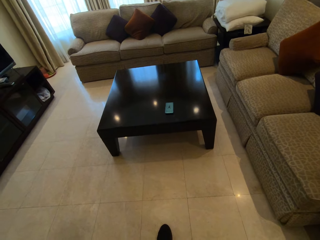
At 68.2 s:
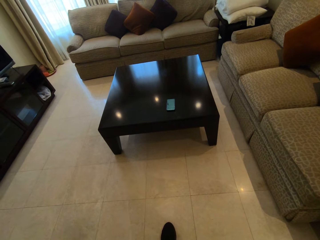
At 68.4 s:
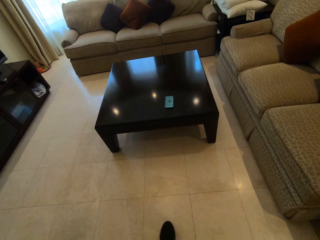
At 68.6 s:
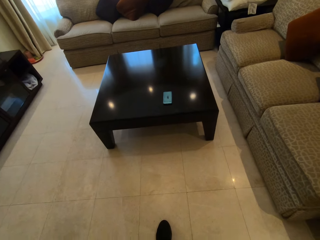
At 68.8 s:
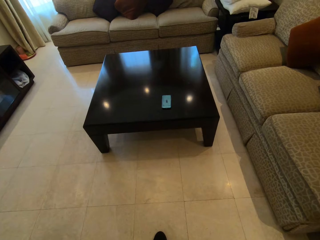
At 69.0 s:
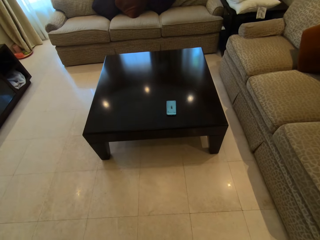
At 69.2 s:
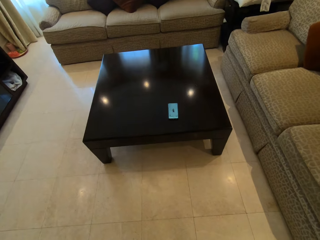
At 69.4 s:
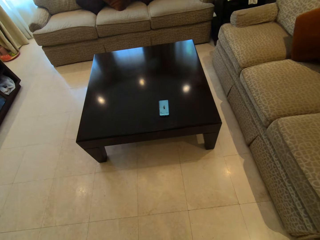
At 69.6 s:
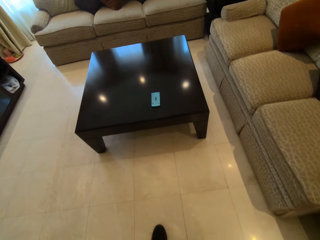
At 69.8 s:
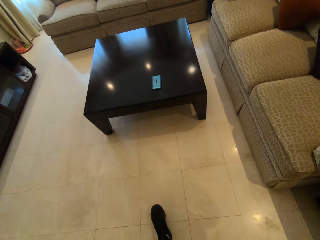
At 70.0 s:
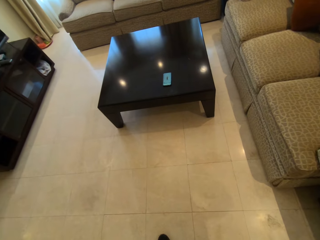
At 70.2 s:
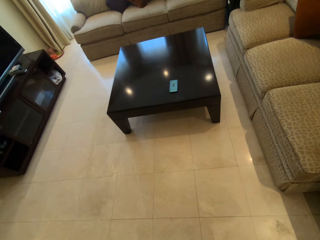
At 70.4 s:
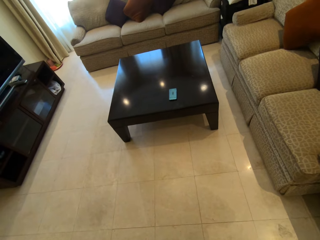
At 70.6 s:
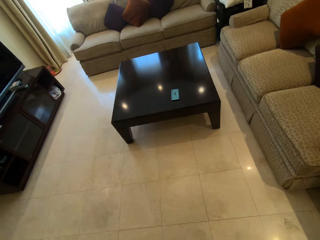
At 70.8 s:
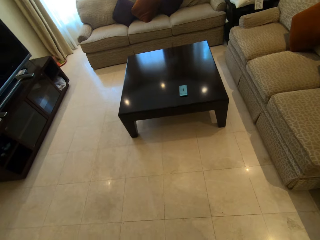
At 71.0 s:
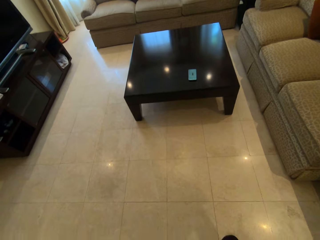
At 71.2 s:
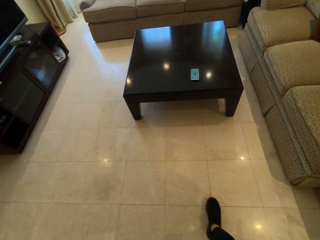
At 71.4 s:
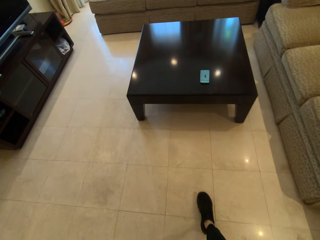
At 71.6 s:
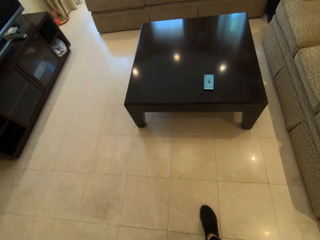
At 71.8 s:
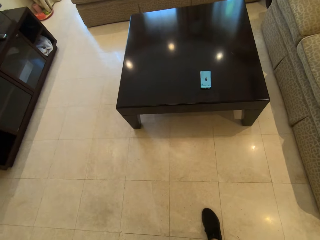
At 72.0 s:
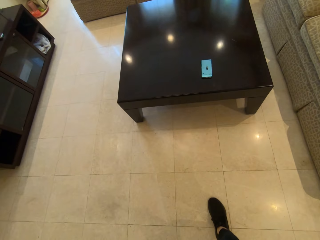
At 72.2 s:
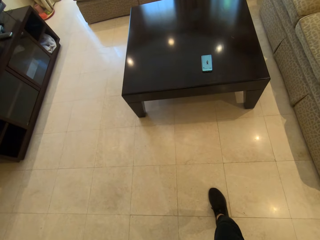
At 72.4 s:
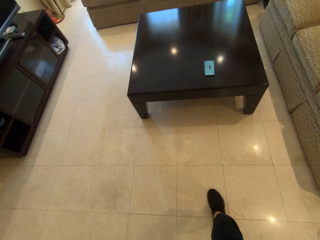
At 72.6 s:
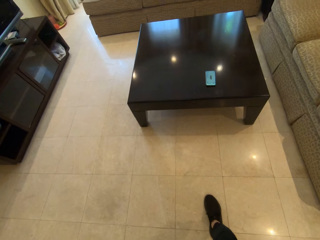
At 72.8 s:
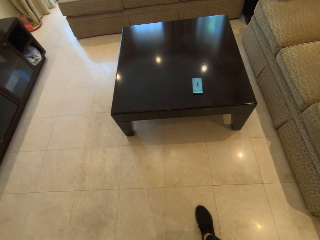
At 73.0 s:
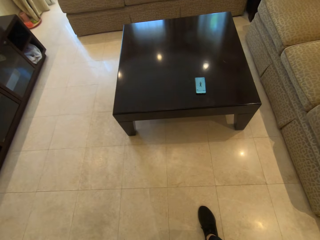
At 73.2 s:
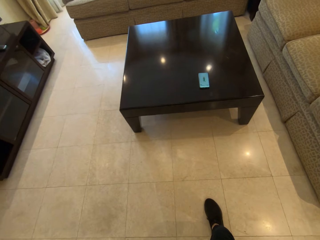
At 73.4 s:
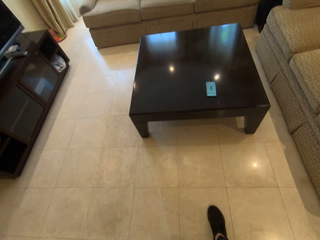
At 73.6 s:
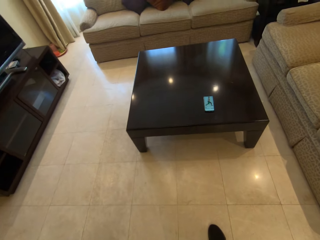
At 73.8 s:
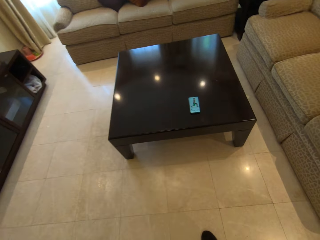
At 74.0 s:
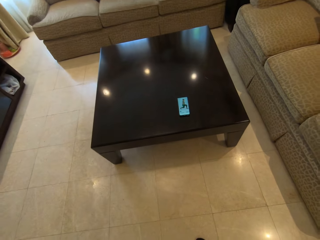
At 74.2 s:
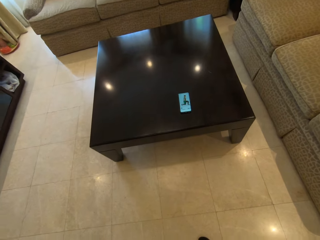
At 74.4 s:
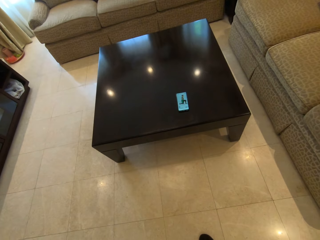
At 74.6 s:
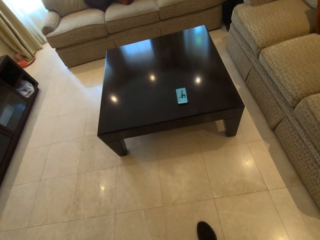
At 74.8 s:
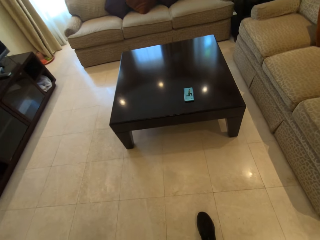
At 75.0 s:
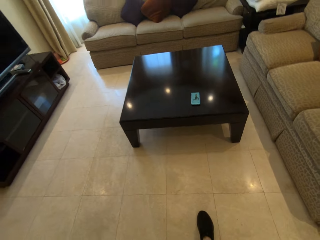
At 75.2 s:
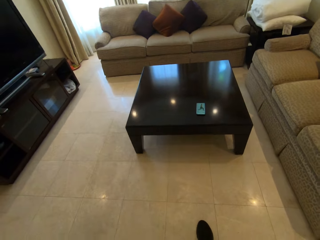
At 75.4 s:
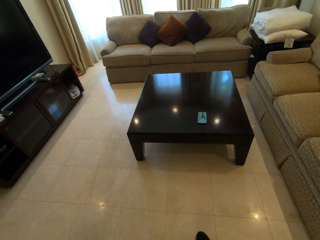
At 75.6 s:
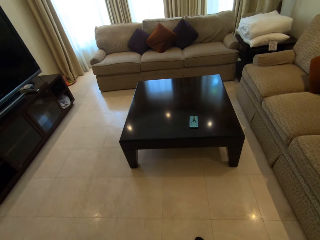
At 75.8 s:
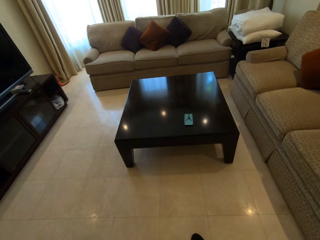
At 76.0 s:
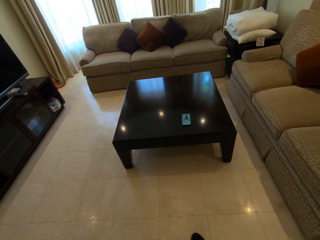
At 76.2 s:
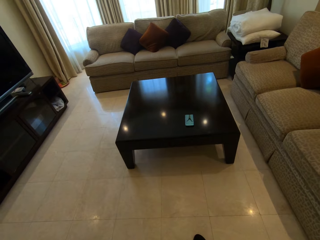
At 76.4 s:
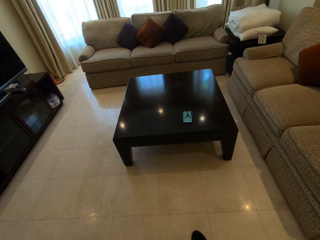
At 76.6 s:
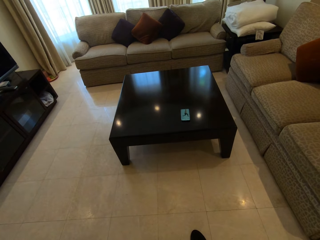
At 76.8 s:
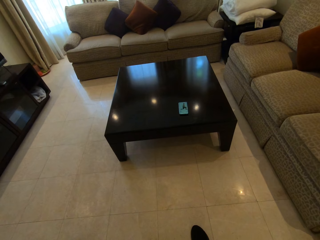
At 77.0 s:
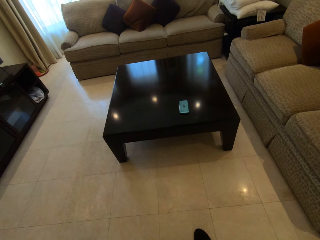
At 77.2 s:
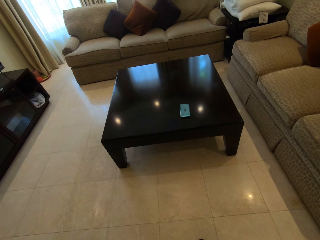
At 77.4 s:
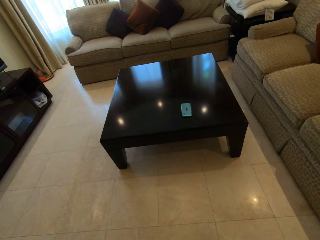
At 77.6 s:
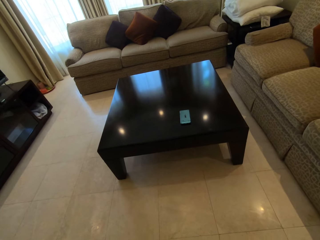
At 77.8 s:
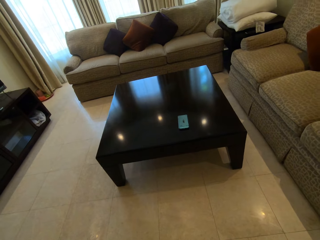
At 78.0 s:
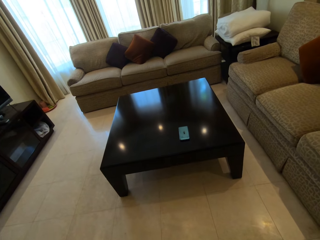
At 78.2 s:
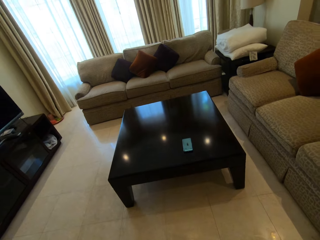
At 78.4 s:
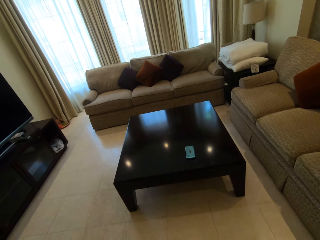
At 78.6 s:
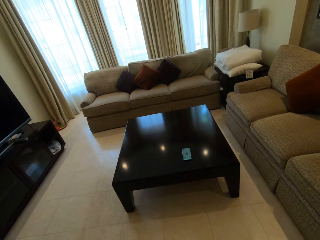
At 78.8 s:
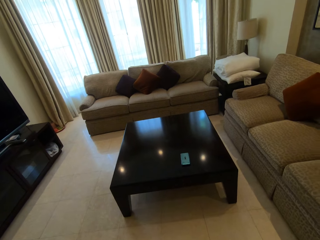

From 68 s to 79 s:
The camera wearer stares at the phone on the table.

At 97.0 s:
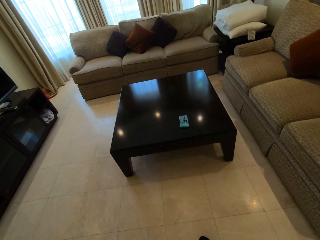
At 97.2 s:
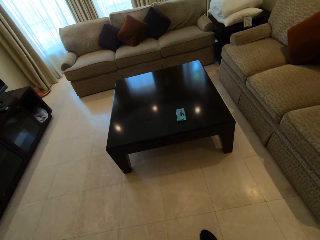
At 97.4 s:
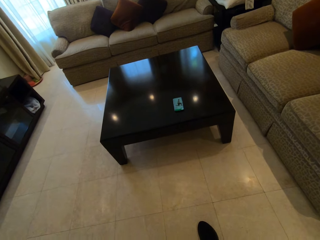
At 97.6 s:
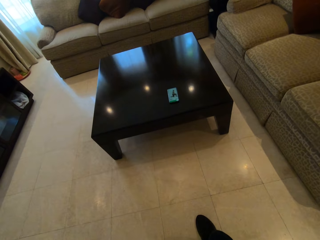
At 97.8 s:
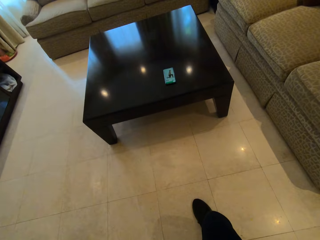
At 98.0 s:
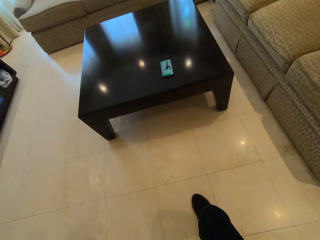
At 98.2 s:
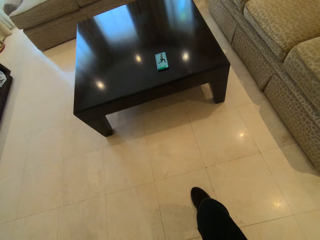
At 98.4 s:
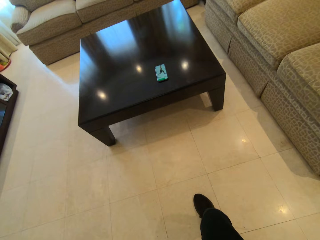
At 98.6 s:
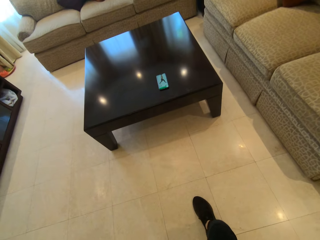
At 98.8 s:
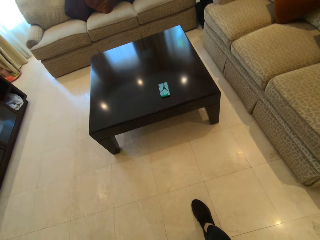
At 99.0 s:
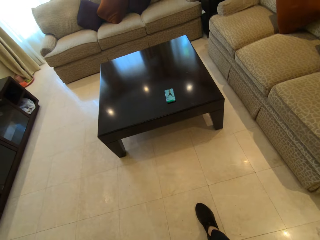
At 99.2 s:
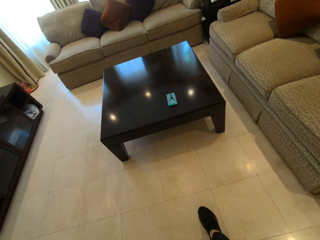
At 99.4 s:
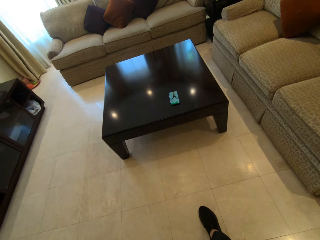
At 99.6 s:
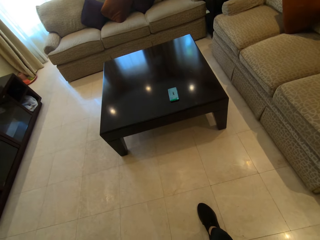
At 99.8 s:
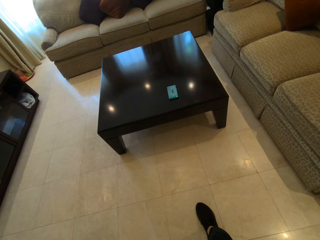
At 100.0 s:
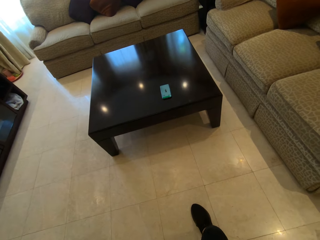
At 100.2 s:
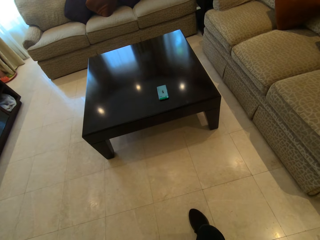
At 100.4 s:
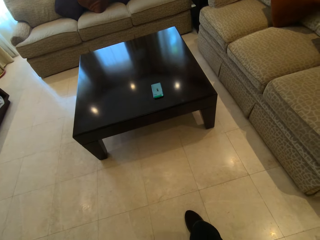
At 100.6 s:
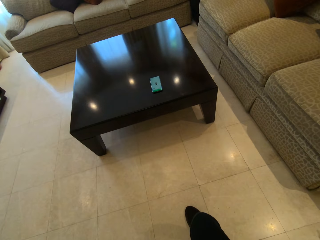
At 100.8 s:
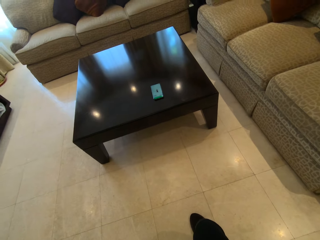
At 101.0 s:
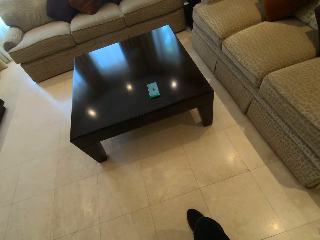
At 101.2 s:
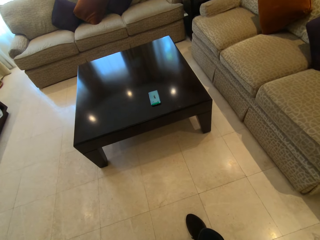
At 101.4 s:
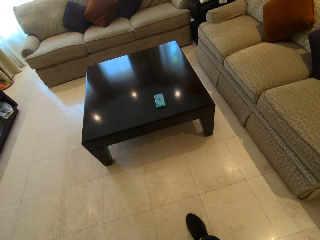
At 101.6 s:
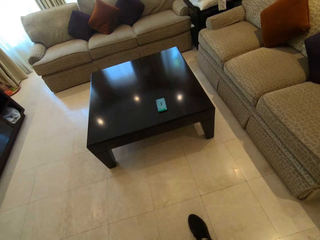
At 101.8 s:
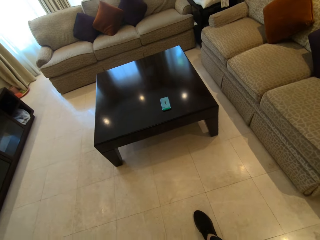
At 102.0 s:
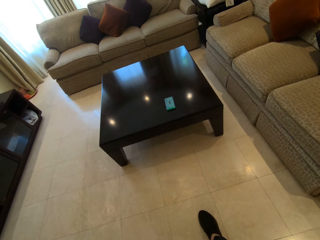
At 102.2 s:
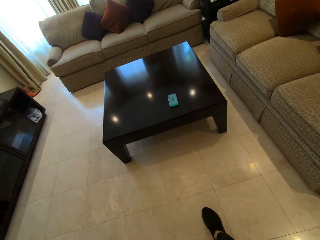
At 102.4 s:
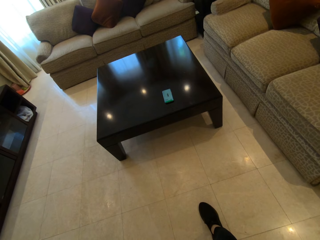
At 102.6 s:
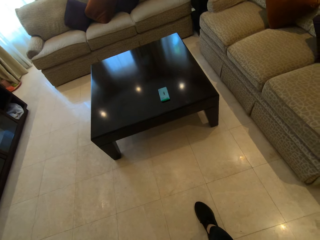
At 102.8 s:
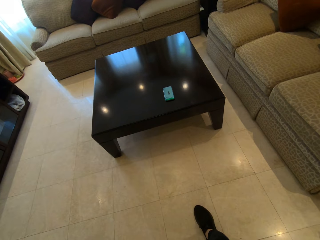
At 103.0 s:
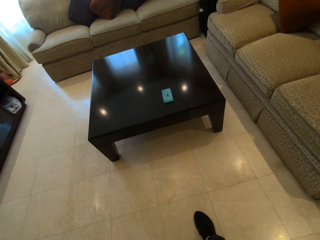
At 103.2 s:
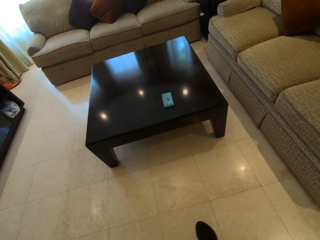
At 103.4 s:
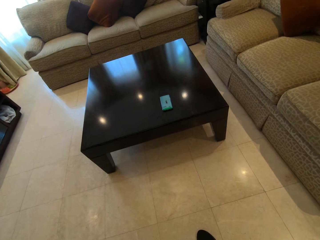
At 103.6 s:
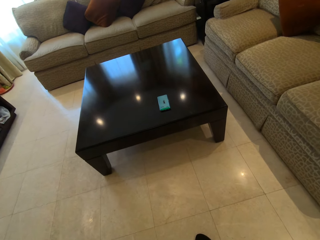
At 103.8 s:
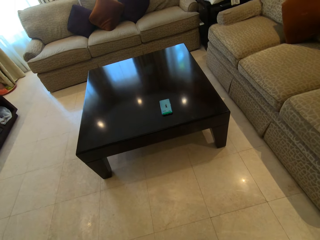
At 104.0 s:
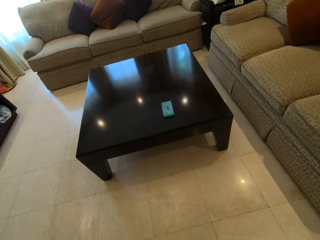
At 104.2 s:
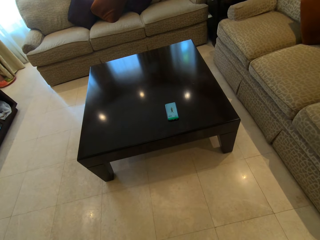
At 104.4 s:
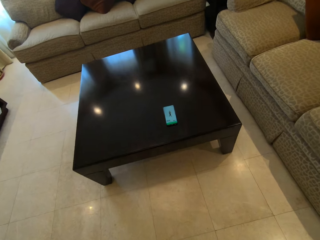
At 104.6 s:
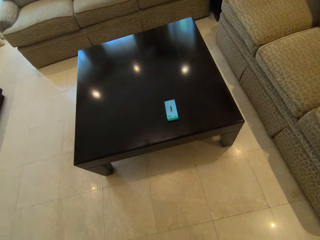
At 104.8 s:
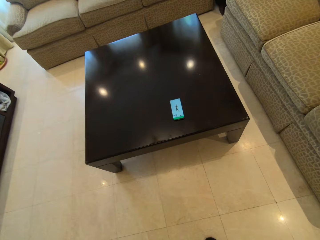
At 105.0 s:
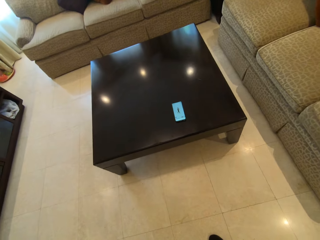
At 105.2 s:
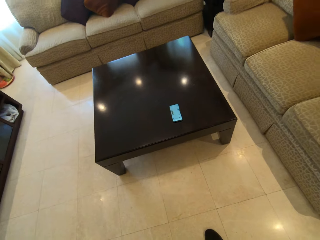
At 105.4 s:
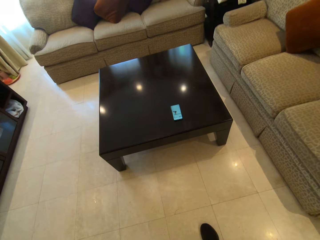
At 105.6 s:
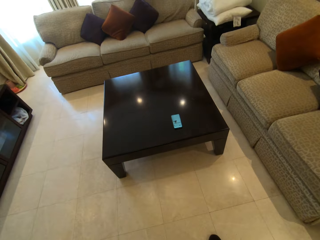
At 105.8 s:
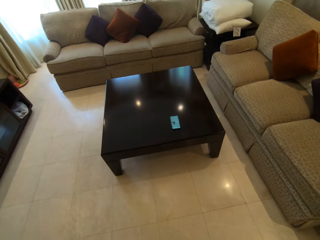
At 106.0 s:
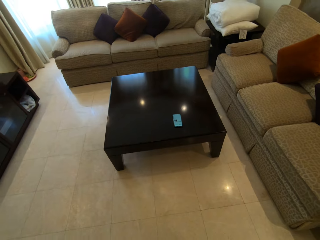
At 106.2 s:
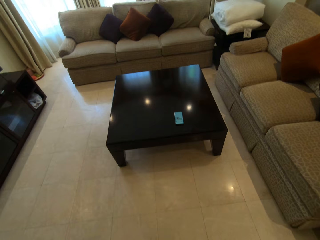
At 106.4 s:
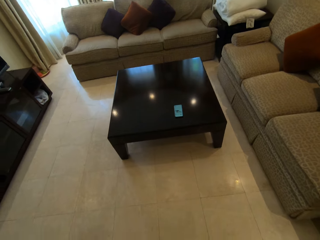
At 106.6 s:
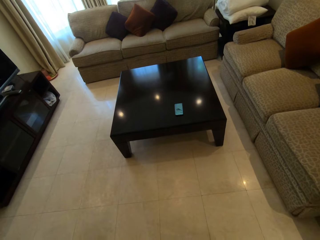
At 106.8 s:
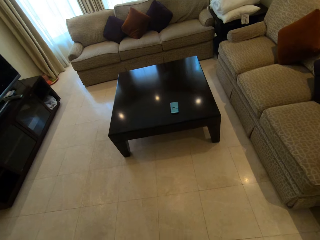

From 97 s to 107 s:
The camera wearer stares at his foot. He stares at the phone on the table.
